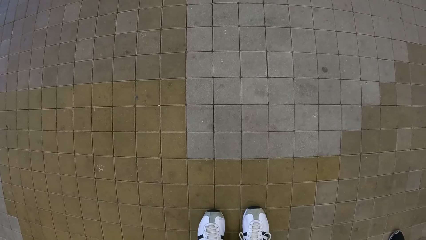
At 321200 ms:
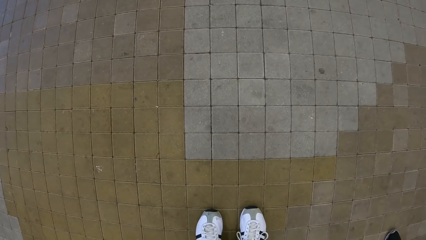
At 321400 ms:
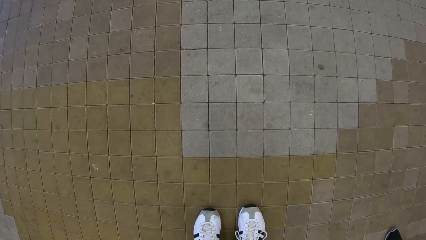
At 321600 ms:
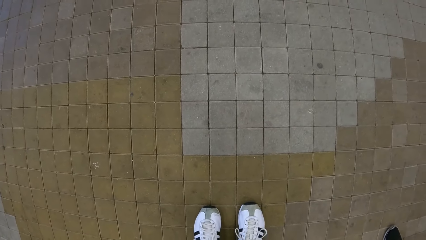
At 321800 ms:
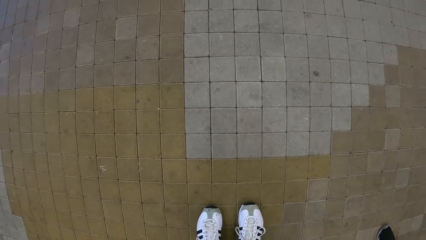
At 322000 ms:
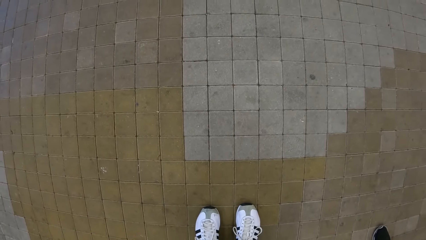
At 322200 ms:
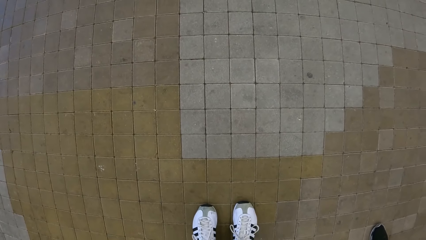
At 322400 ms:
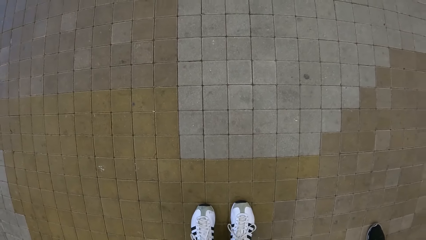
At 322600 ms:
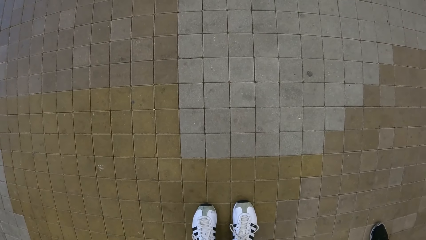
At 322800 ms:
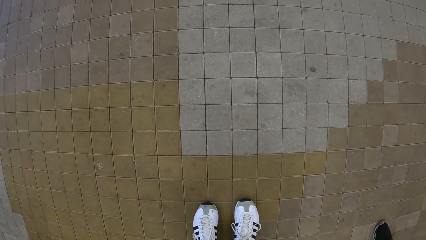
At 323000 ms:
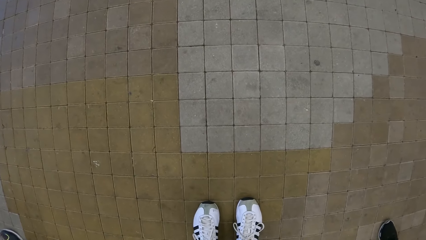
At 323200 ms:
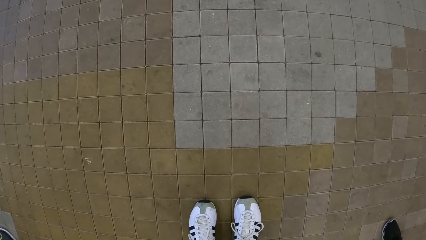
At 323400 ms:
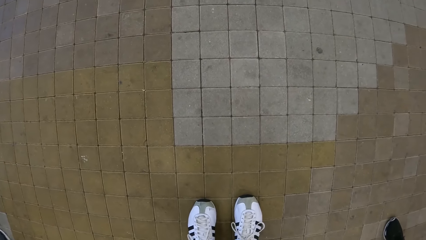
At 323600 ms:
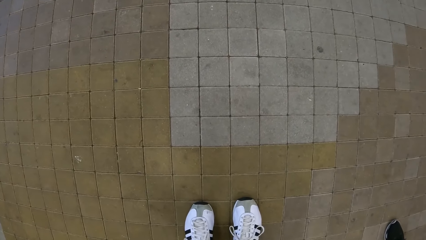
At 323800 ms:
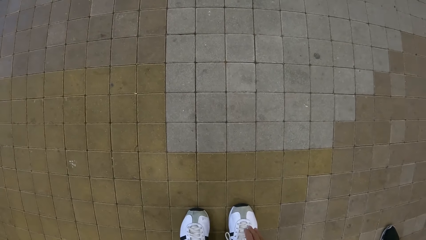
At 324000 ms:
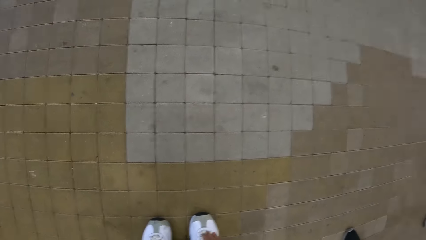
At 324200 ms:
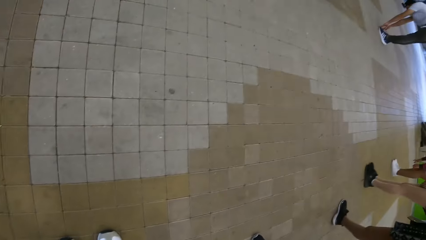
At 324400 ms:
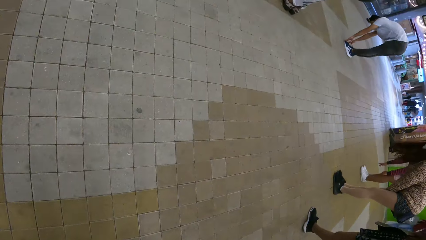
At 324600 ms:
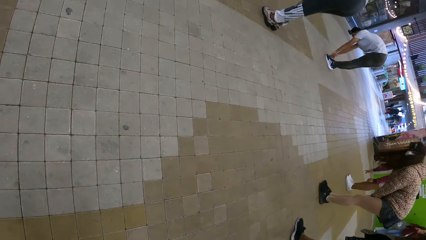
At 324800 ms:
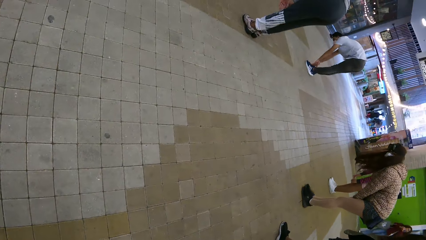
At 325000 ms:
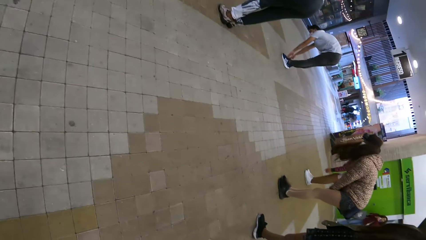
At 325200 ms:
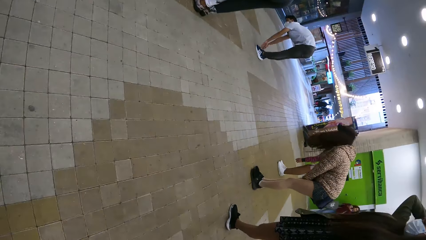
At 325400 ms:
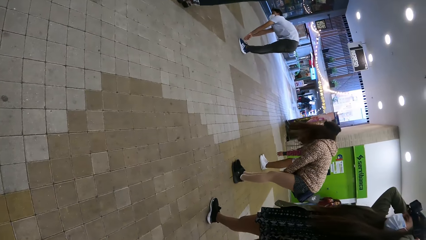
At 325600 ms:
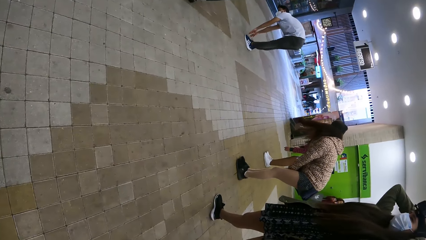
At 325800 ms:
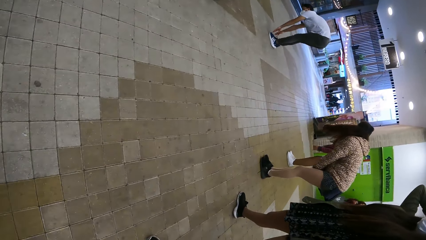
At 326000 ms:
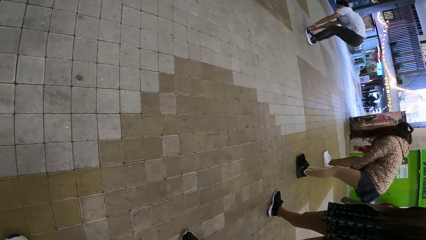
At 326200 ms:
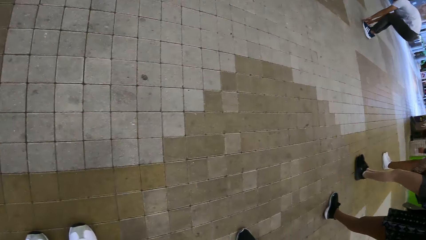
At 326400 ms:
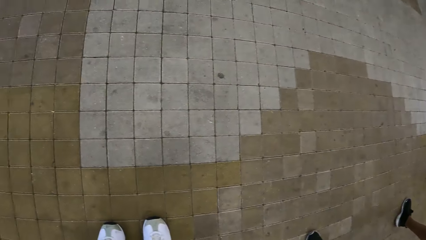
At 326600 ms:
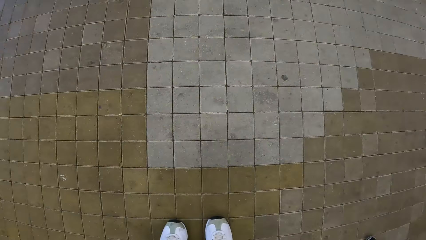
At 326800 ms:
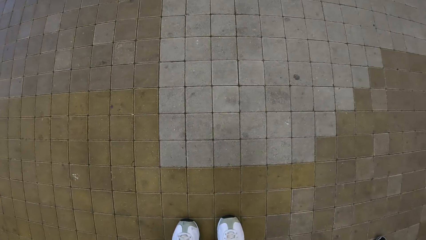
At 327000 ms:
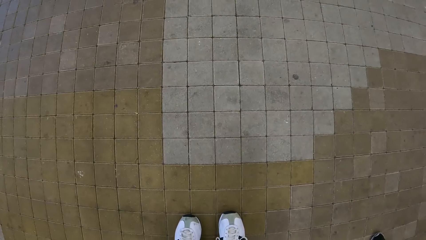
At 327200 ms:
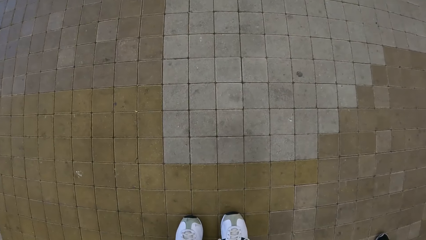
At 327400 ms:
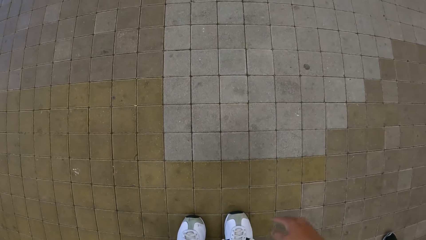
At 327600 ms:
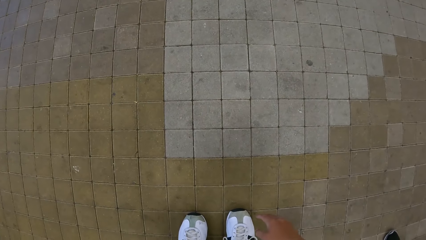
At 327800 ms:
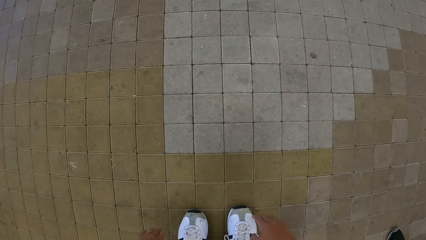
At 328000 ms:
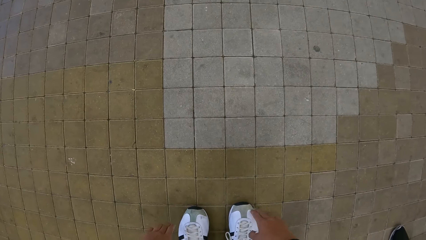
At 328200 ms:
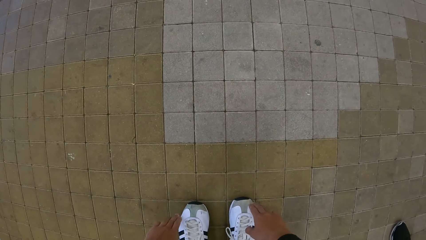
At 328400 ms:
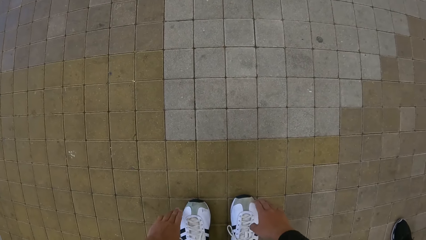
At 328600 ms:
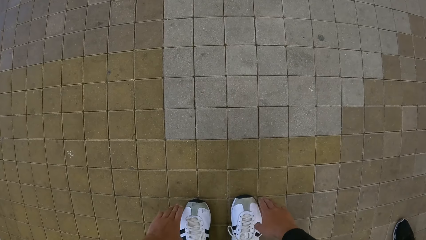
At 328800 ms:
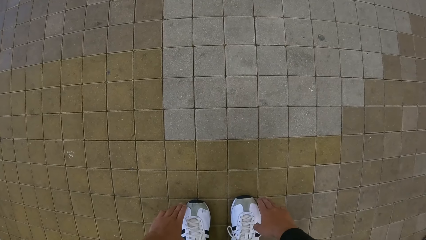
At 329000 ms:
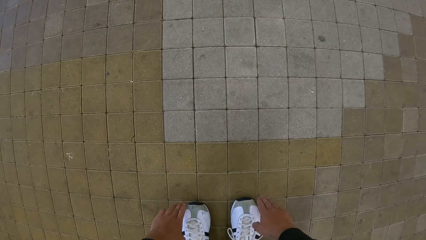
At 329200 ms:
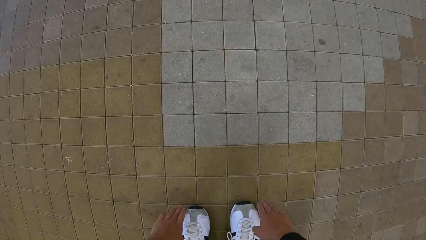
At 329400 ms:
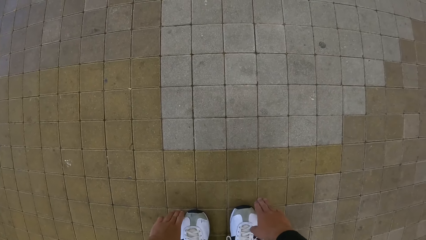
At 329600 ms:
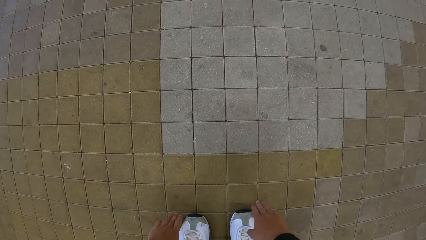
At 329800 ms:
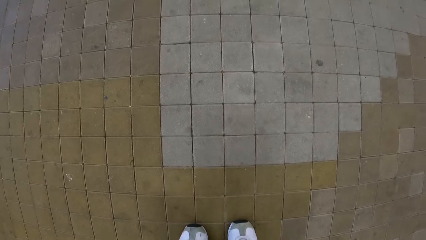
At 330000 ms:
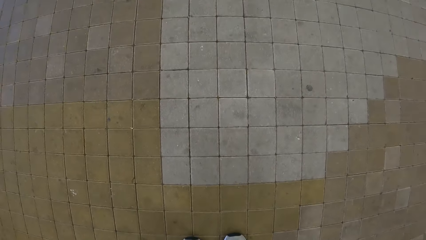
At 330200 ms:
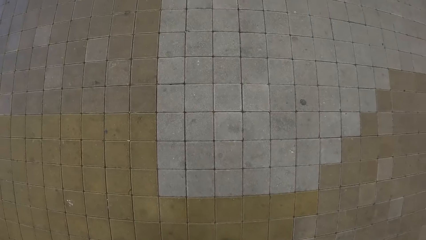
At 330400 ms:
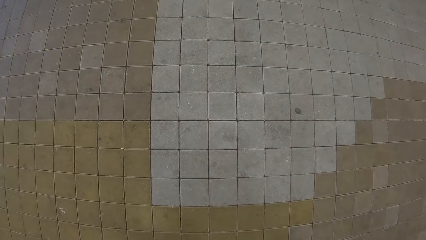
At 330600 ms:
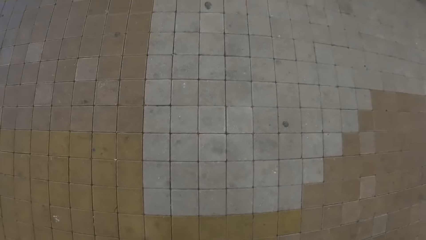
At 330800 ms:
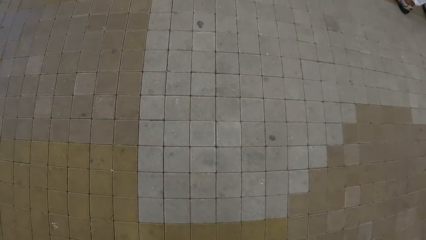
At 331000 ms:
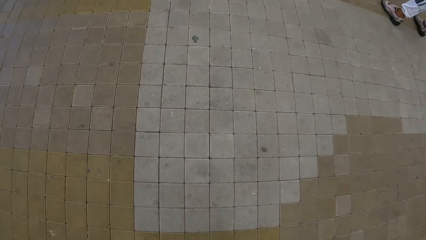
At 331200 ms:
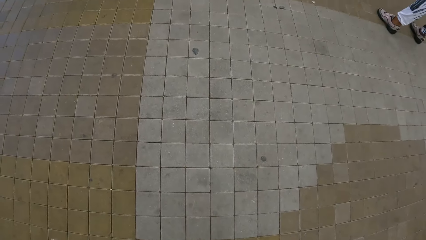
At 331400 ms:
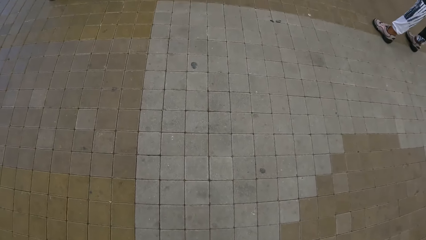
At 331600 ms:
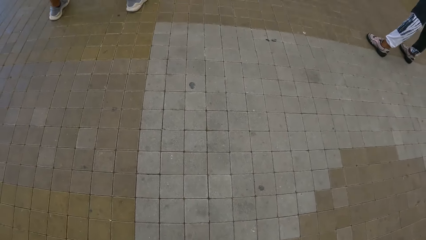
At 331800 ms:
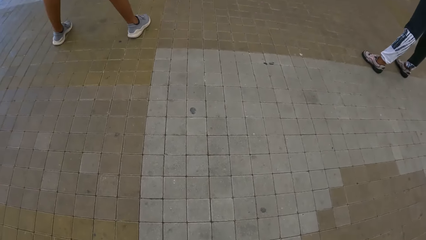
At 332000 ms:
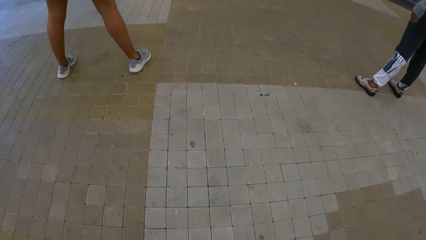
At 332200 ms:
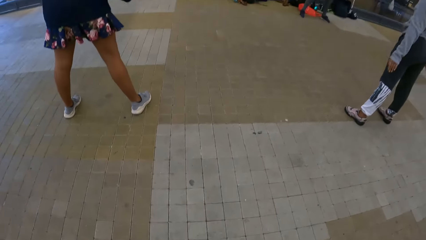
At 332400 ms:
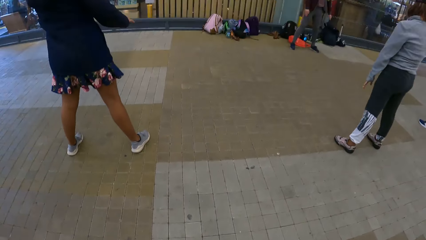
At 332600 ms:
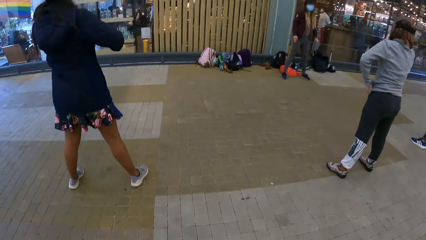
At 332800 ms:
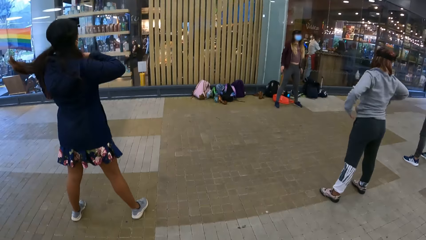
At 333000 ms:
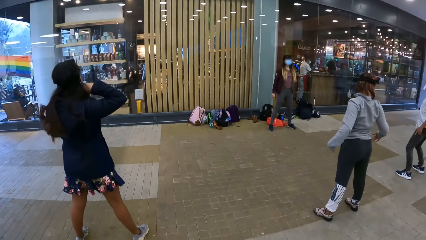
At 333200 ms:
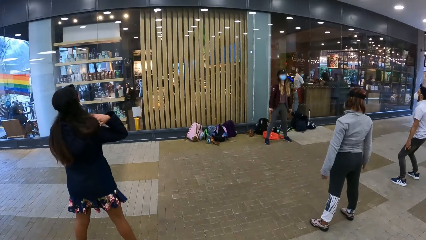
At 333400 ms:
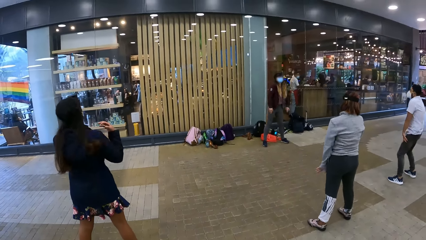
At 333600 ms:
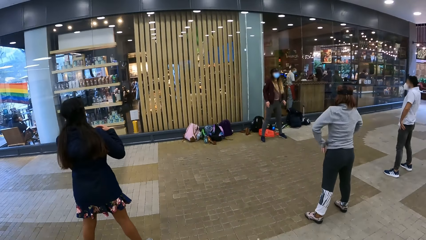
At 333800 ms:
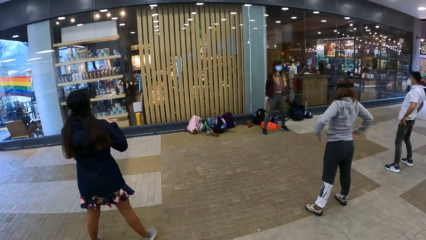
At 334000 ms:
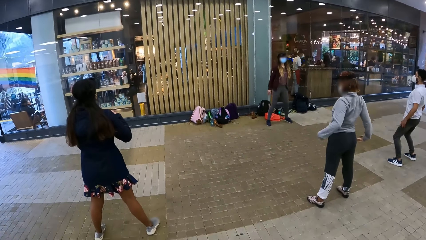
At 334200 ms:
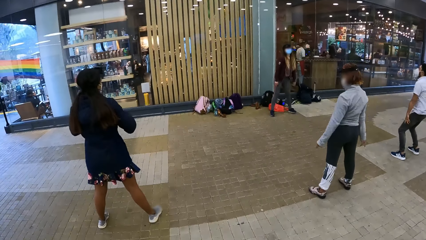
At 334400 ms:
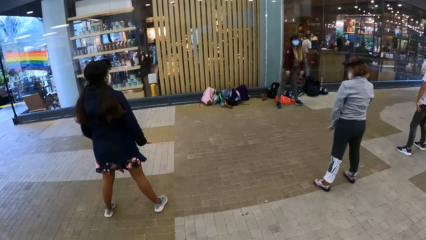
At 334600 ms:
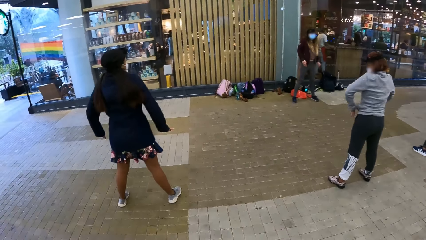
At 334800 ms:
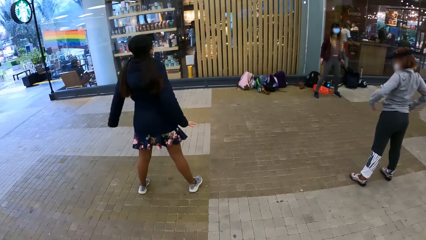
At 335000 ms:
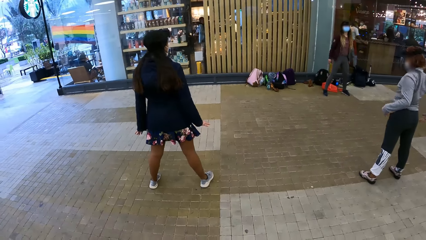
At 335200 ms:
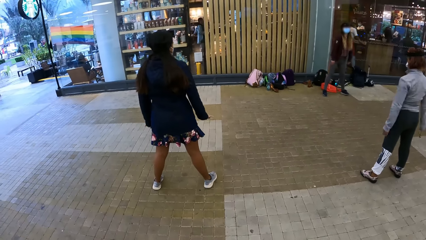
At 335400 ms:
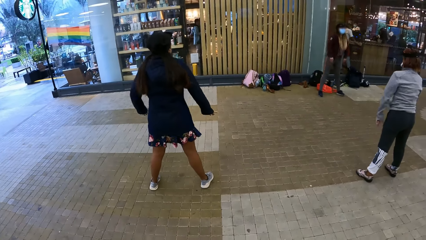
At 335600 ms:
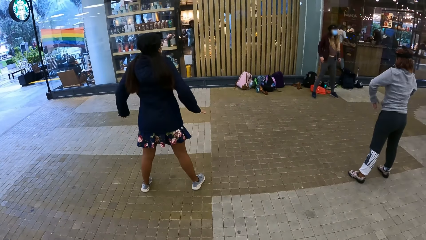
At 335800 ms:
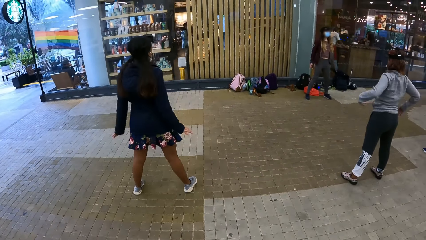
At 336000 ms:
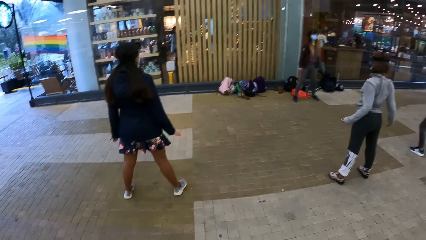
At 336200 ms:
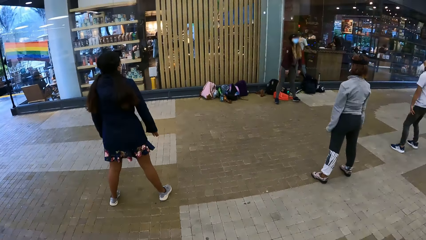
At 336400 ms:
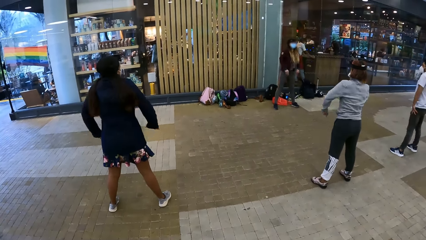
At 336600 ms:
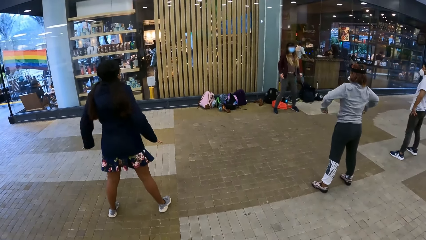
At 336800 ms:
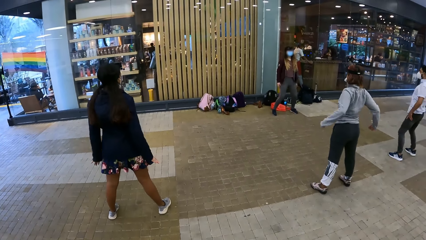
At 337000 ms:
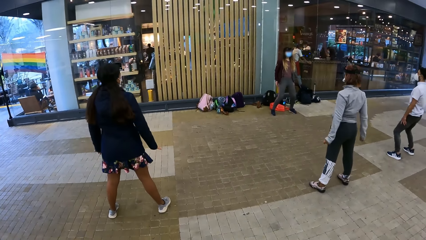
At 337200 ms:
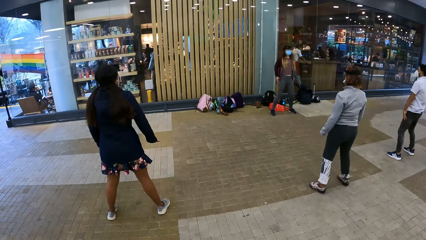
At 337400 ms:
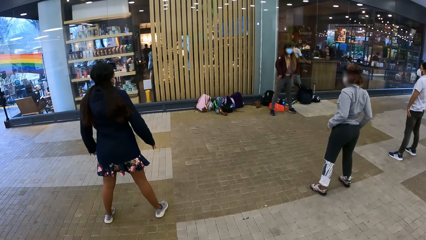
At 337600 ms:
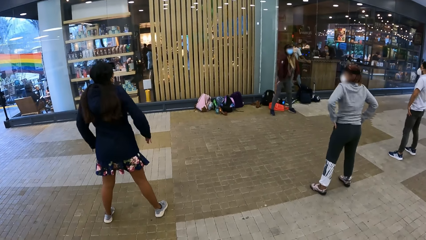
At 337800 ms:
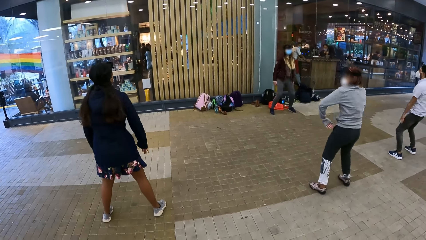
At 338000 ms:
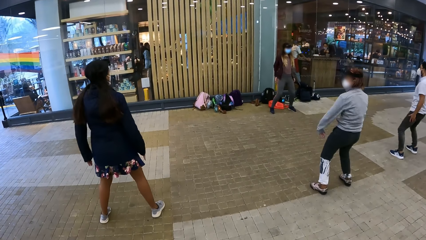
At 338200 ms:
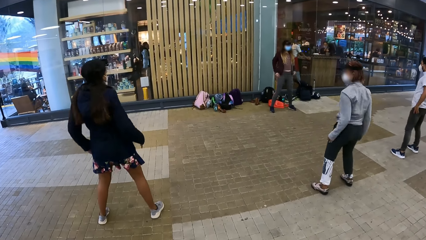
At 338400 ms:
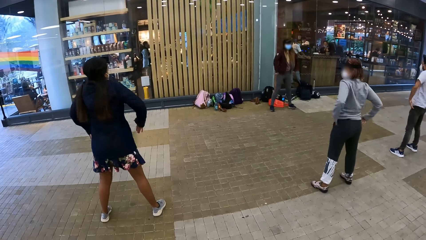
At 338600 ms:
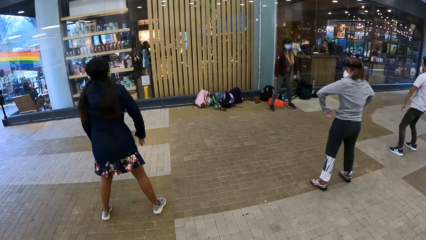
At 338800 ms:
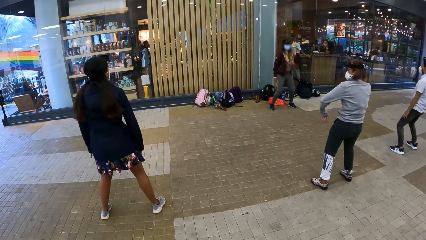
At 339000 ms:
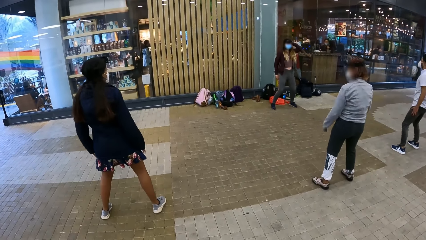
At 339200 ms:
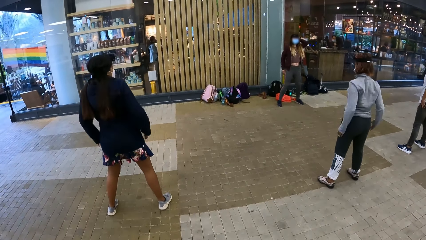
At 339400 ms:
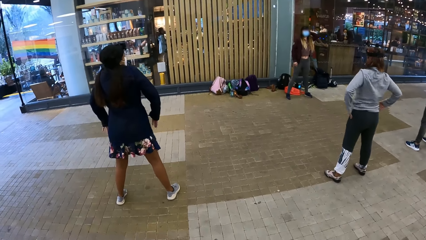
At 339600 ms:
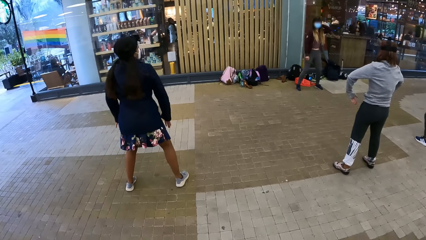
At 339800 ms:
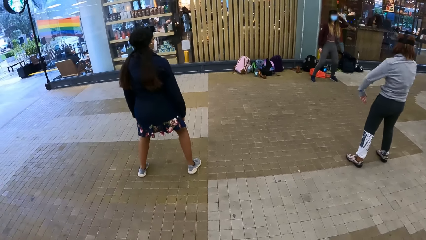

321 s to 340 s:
The camera wearer looks down. He looks sideways. He places his hands on the shoes. He bends down. He looks around. He looks in front.
